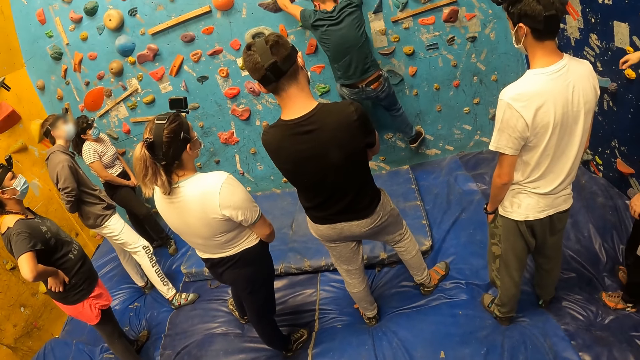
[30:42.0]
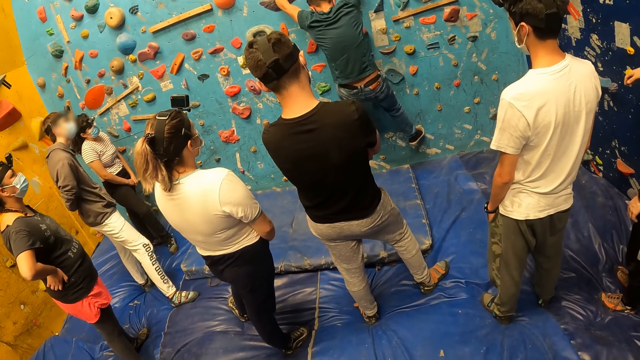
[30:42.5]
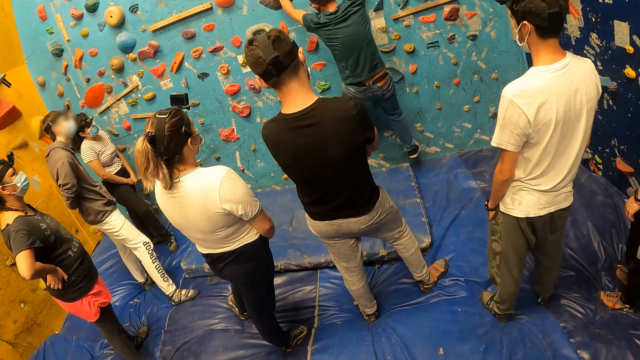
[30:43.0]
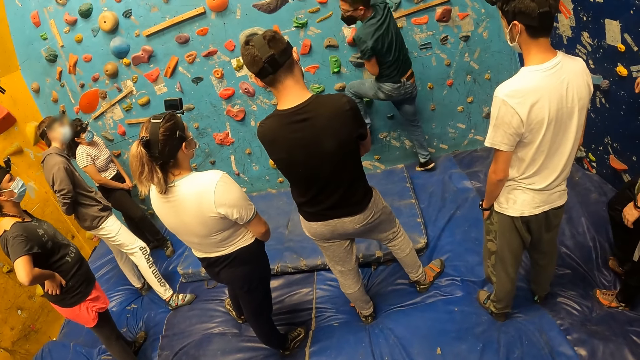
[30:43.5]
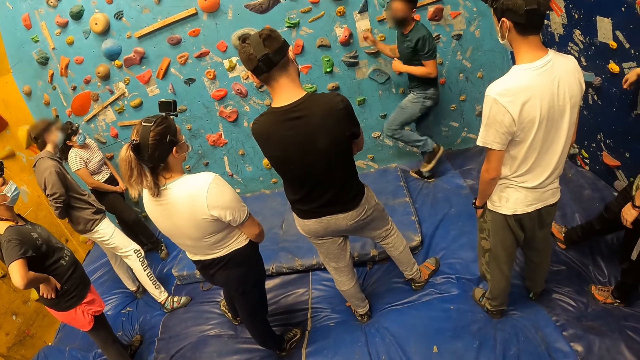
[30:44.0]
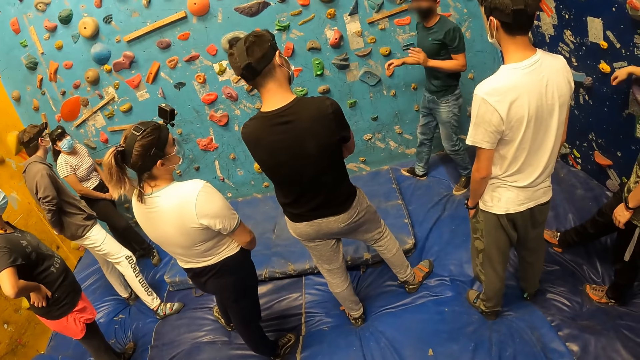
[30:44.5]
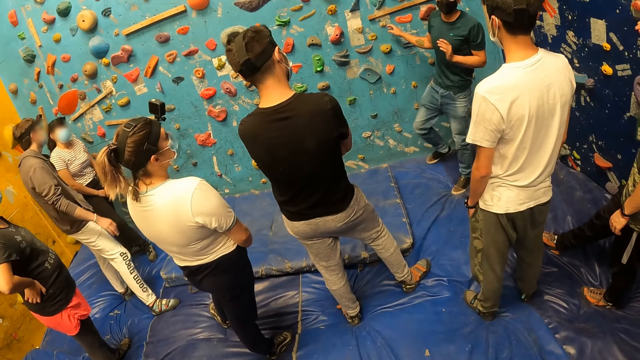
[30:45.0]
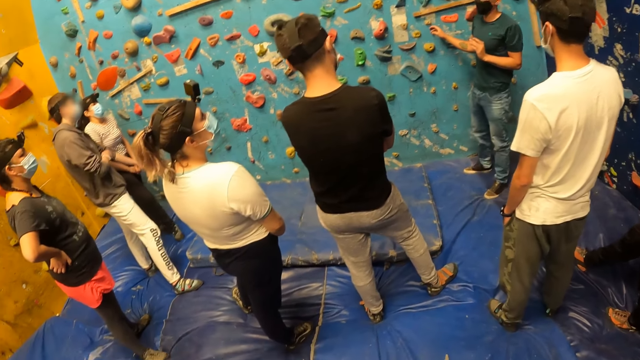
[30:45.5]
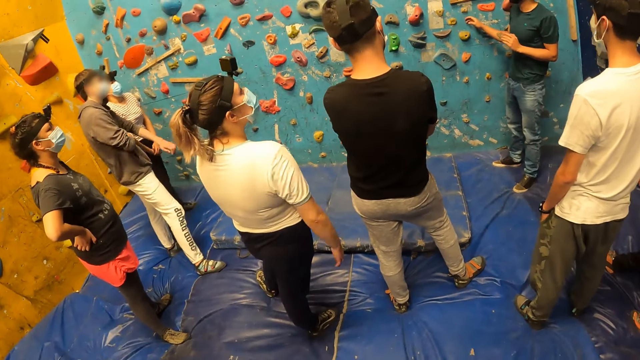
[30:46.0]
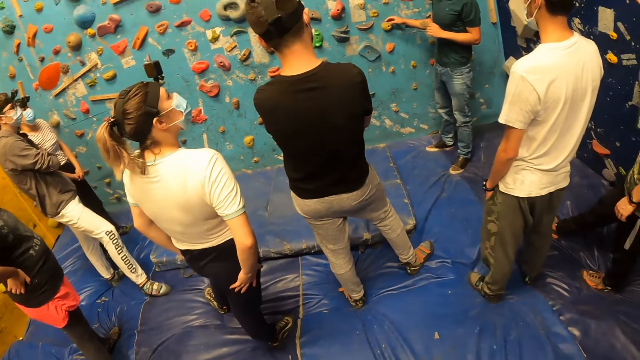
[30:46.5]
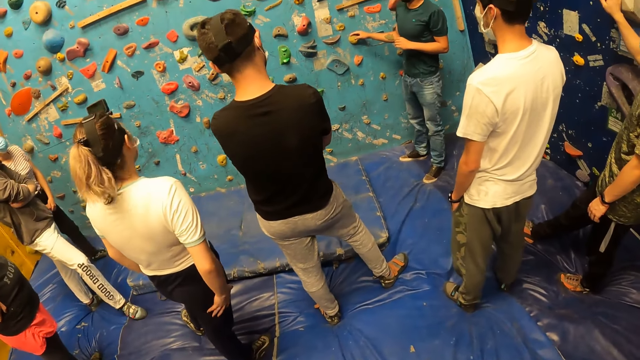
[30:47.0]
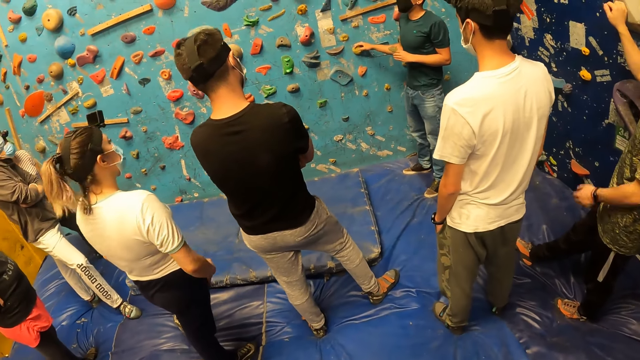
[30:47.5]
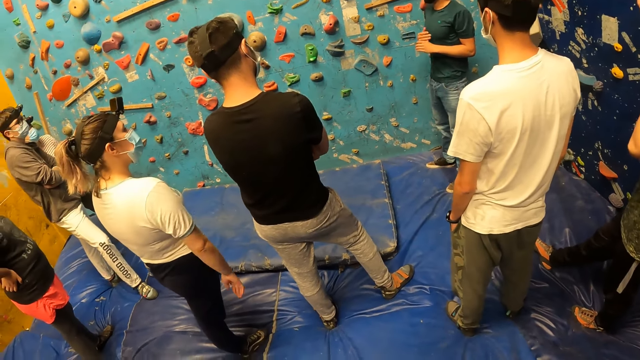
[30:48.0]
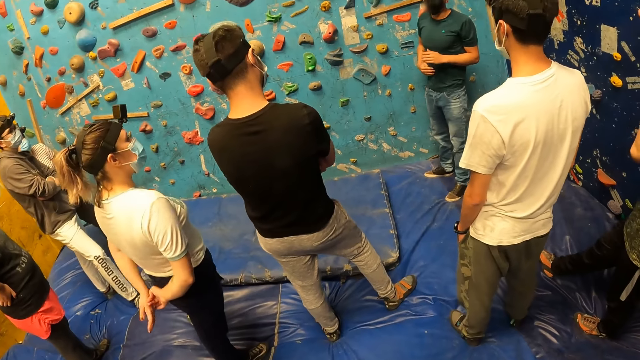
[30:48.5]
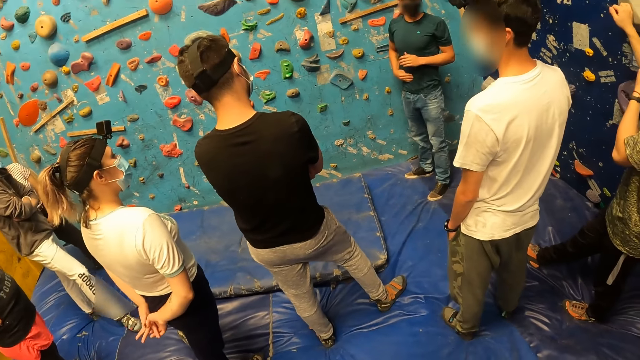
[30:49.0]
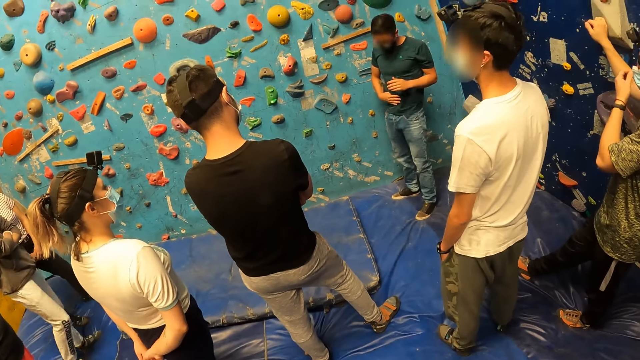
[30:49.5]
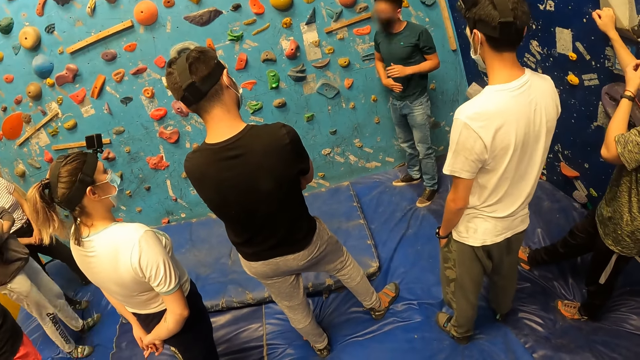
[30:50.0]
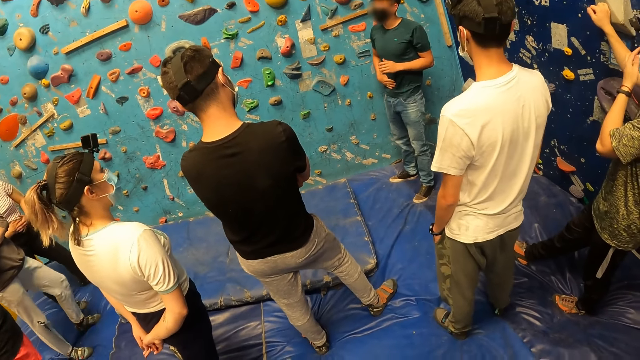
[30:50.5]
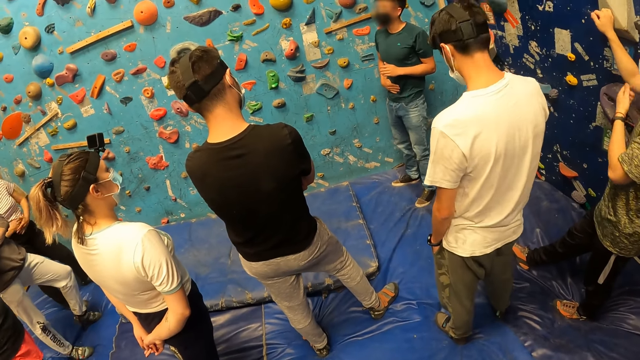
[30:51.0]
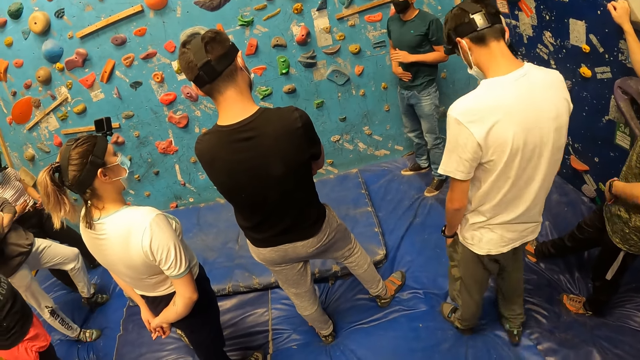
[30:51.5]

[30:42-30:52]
A man gets down from the bouldering wall. The man gives instruction.

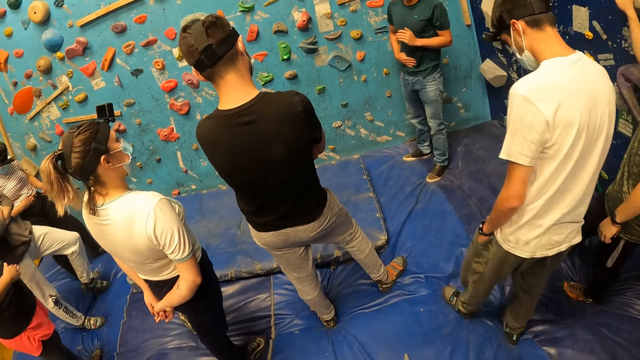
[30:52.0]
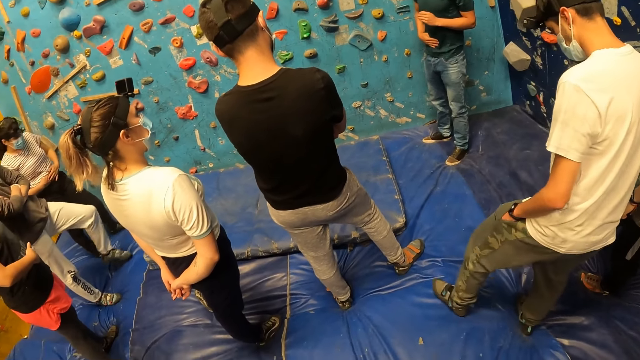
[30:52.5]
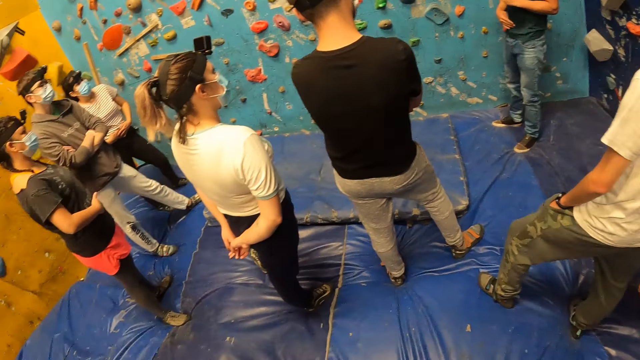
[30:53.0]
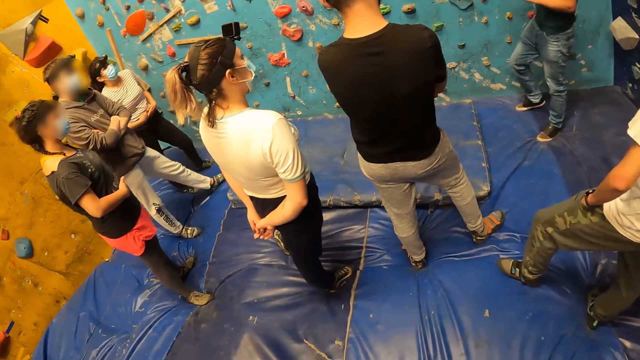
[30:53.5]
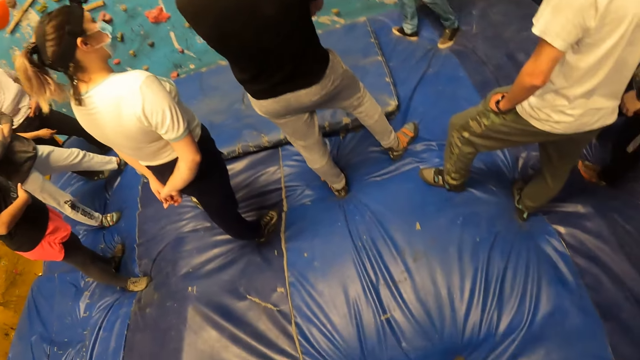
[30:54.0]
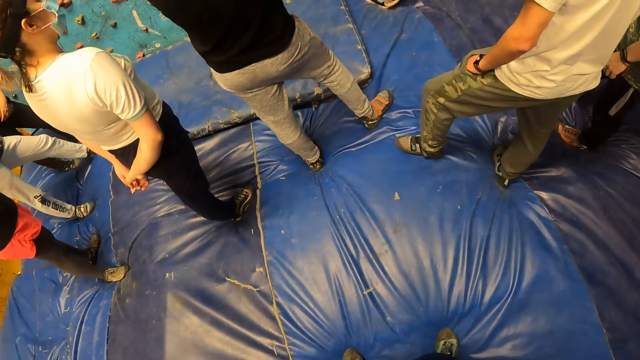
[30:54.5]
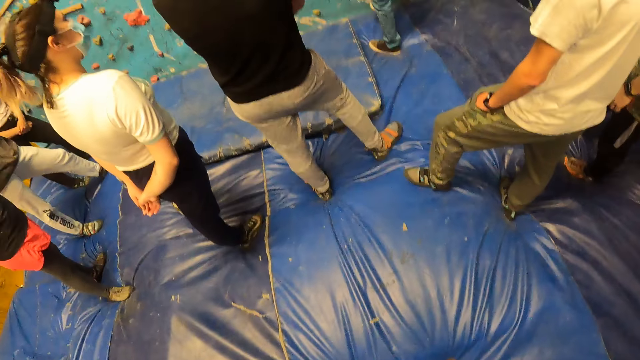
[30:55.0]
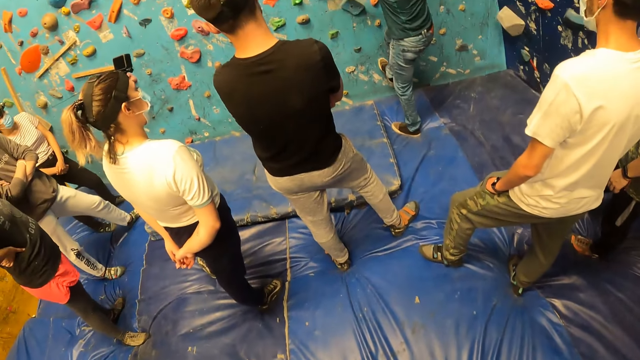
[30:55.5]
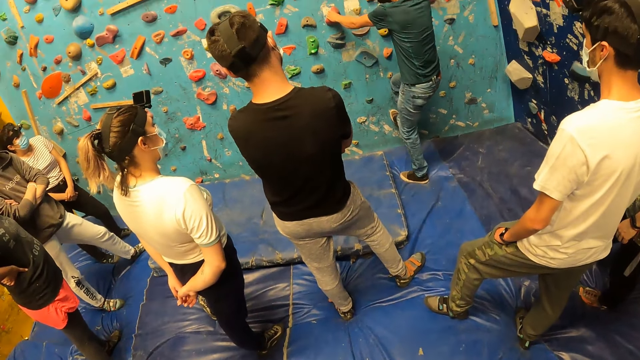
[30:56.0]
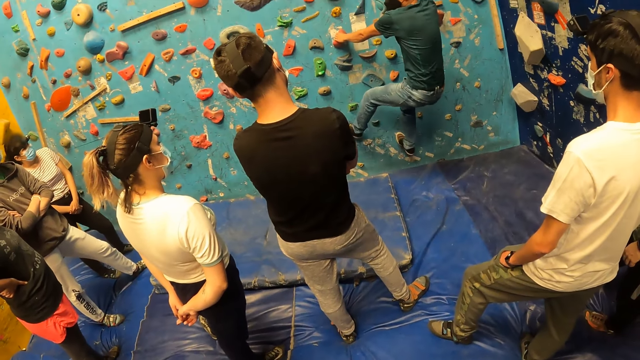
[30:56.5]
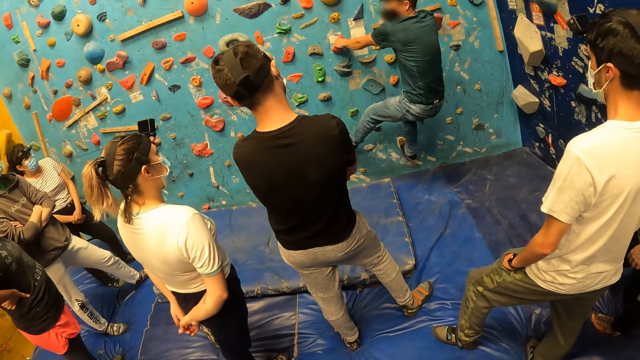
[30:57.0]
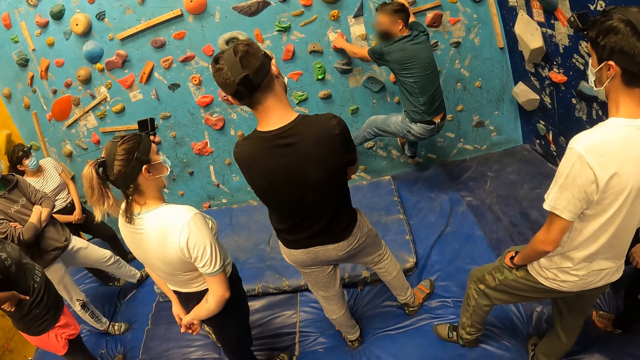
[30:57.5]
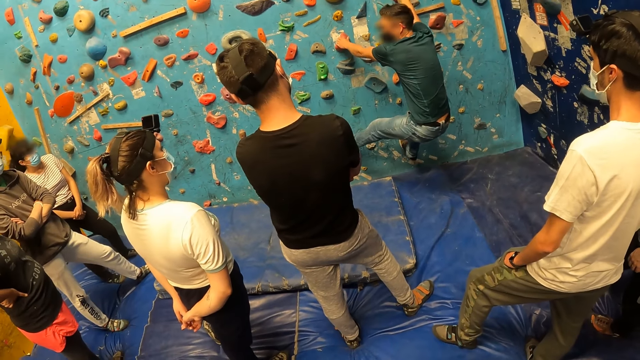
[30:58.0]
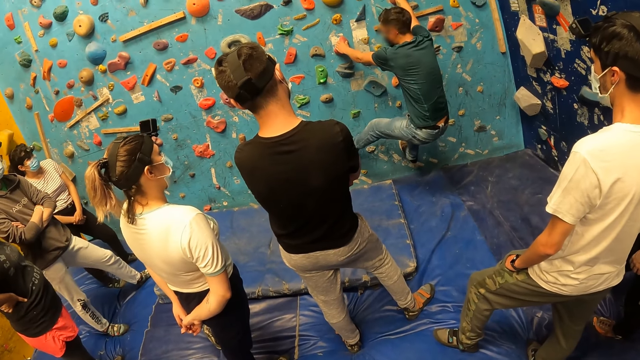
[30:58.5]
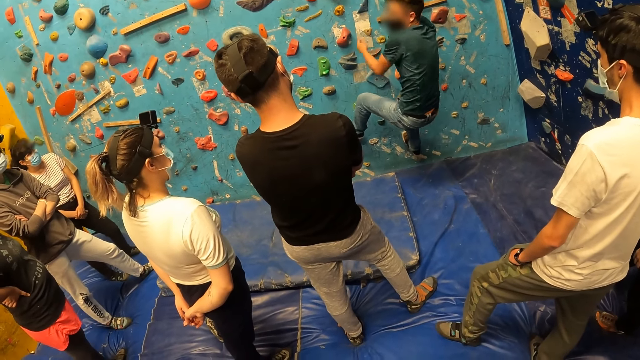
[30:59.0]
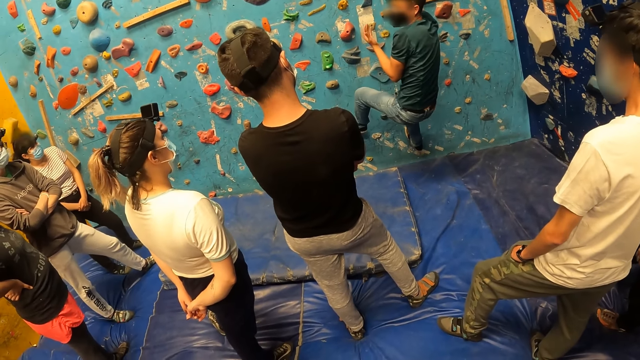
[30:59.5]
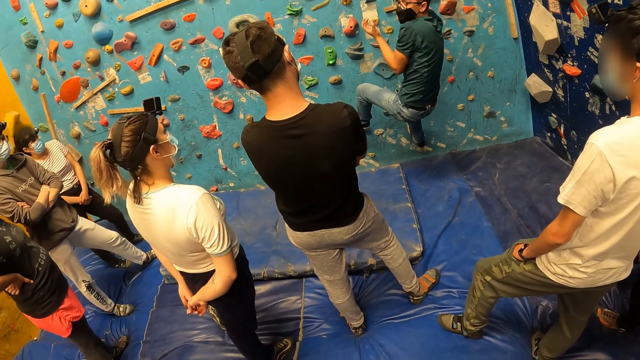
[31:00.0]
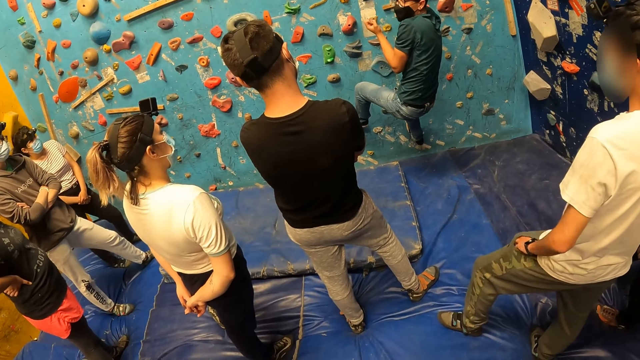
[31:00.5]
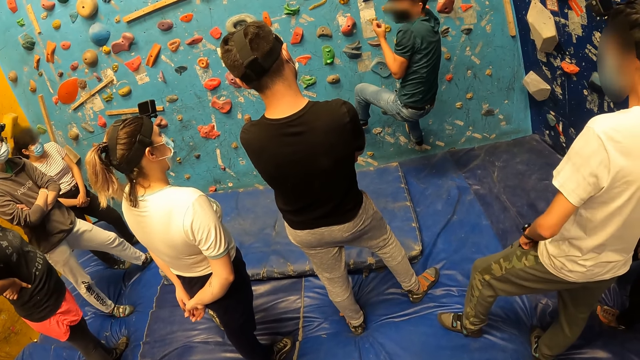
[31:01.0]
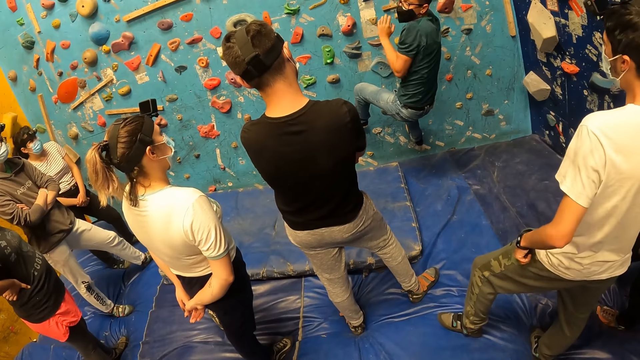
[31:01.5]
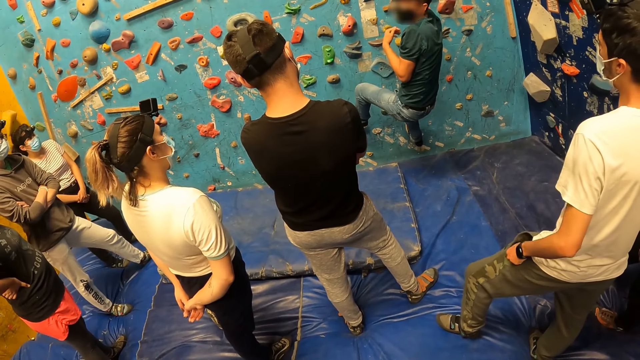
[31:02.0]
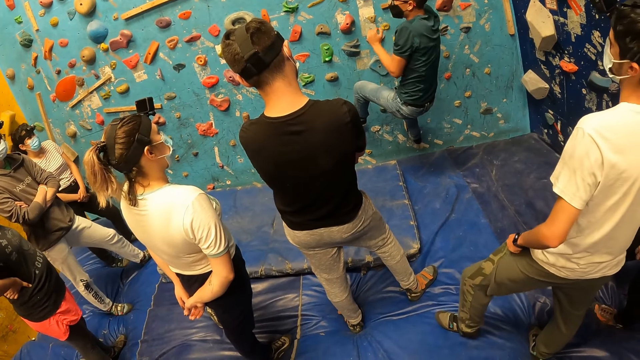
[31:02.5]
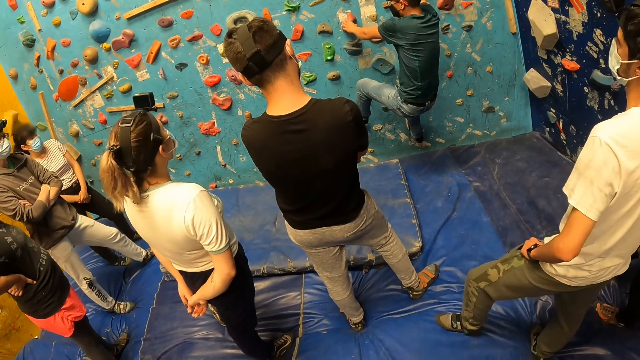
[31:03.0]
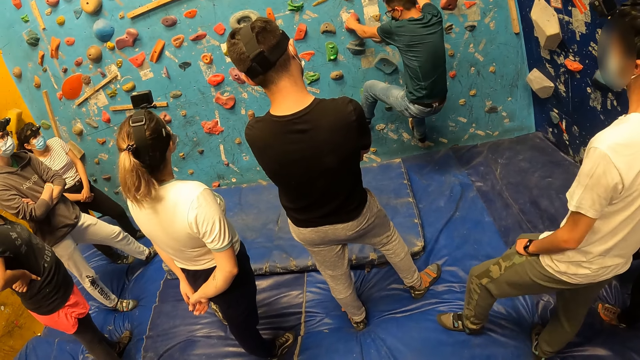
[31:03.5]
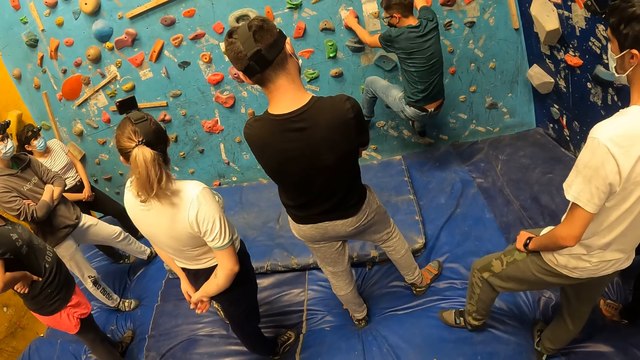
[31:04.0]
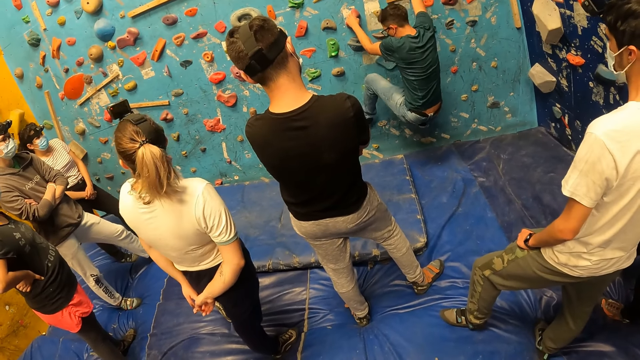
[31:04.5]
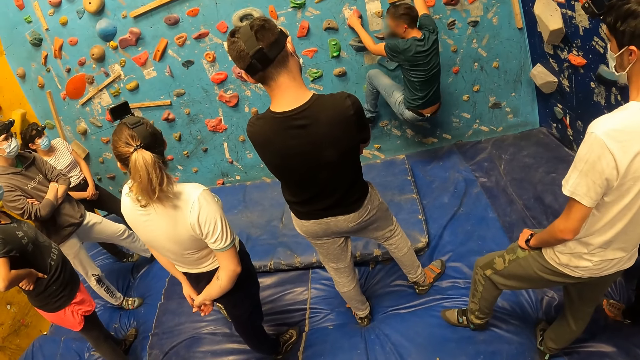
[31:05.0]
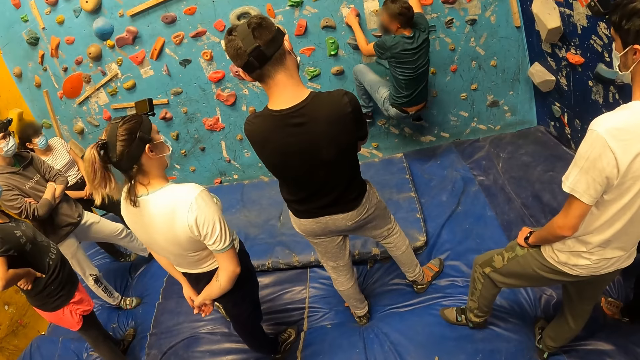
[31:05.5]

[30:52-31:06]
The camera wearer stares around. A man climbs the bouldering wall. The man gives instruction.
